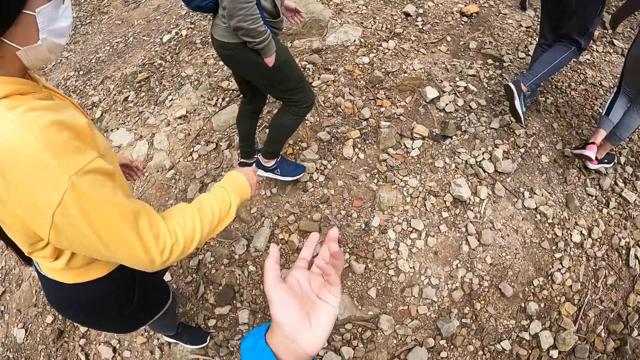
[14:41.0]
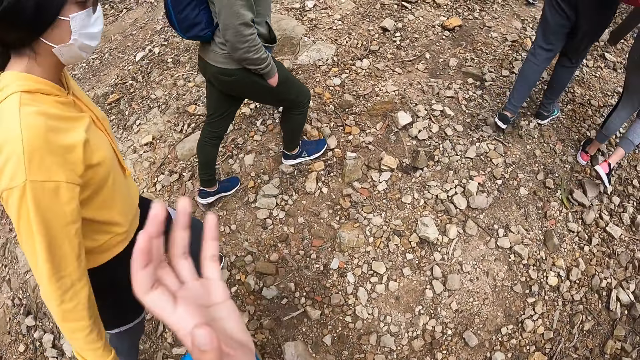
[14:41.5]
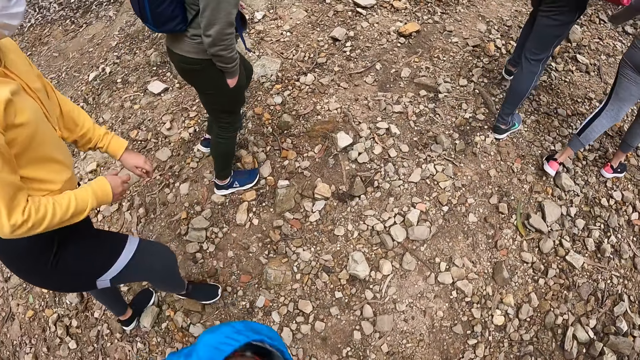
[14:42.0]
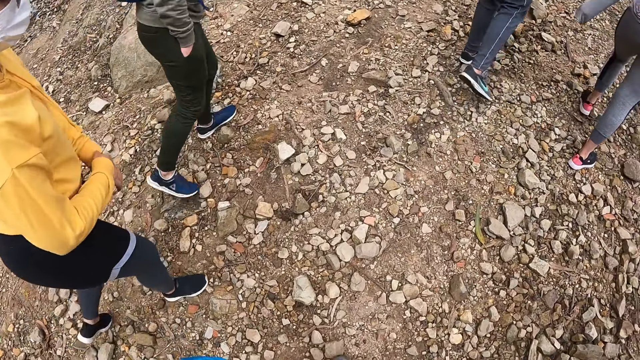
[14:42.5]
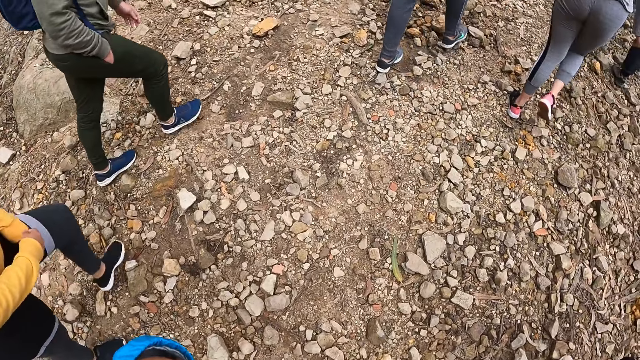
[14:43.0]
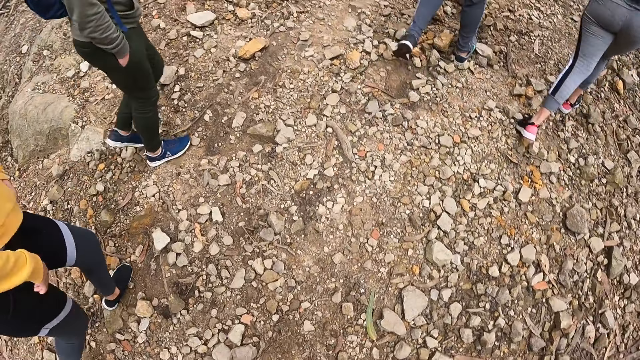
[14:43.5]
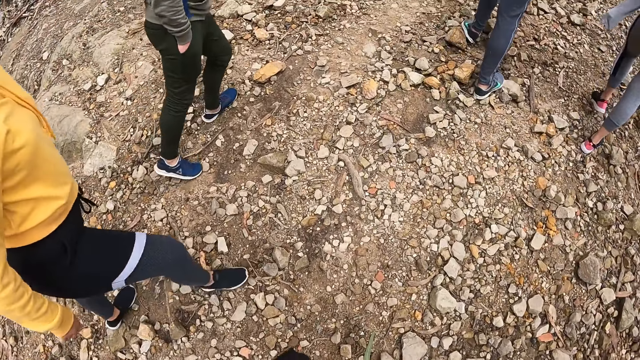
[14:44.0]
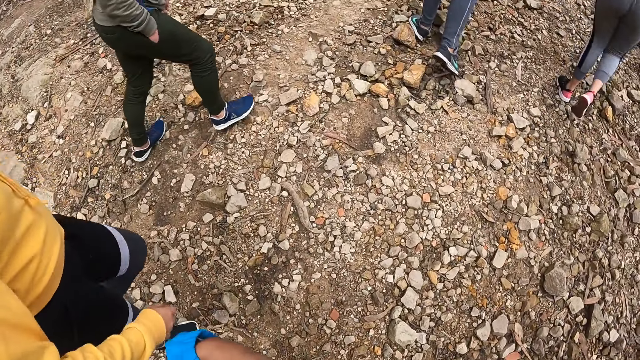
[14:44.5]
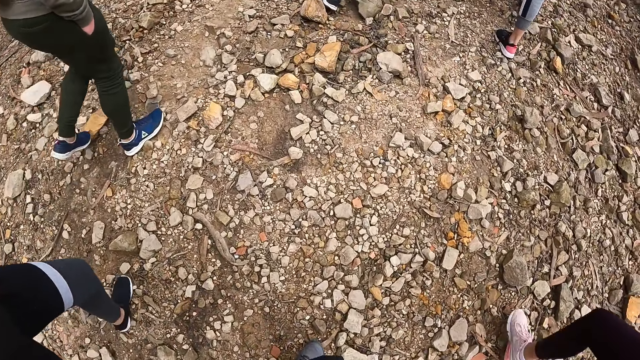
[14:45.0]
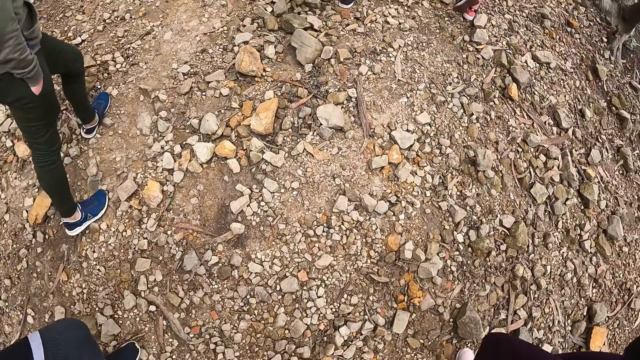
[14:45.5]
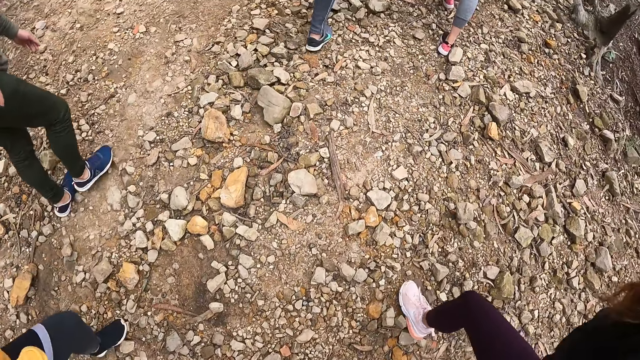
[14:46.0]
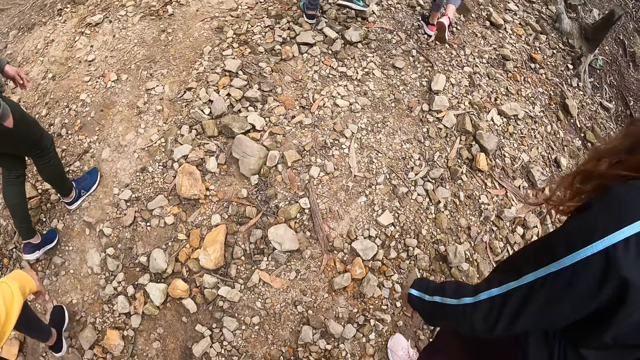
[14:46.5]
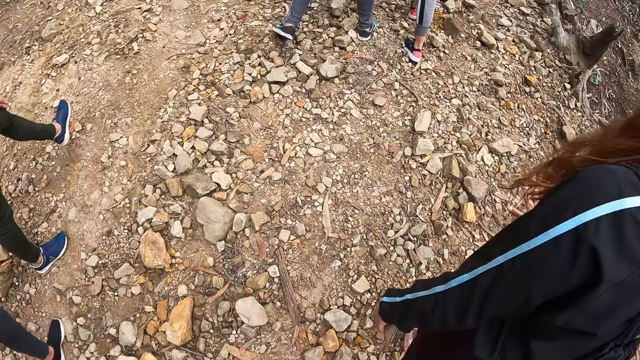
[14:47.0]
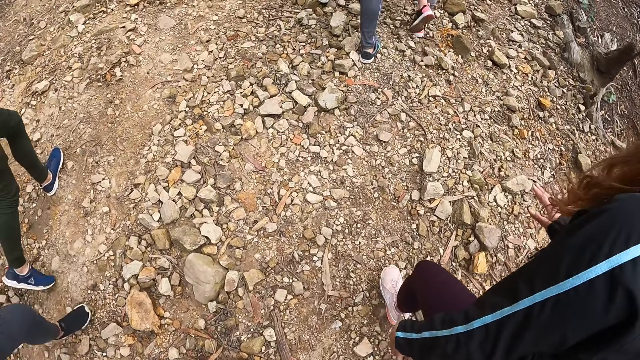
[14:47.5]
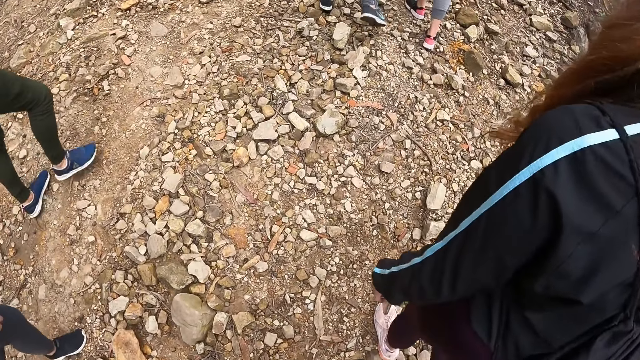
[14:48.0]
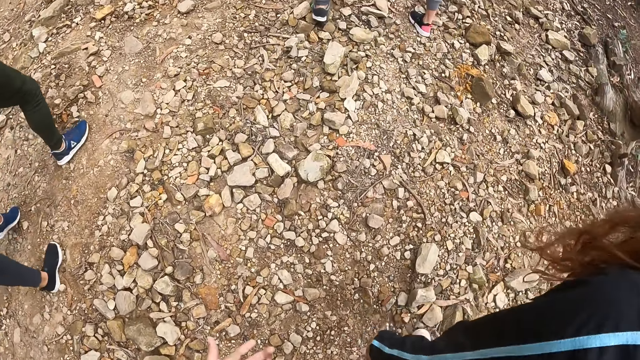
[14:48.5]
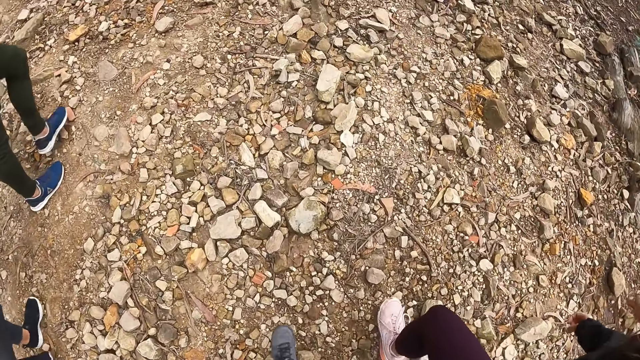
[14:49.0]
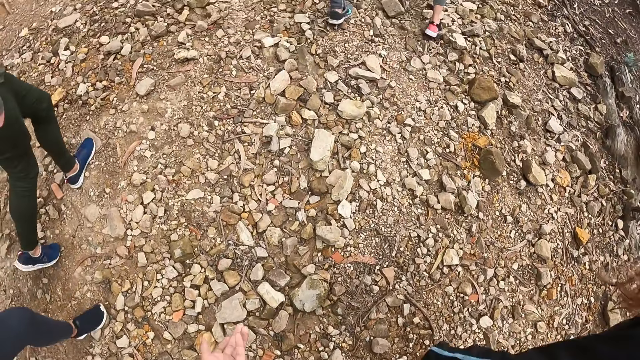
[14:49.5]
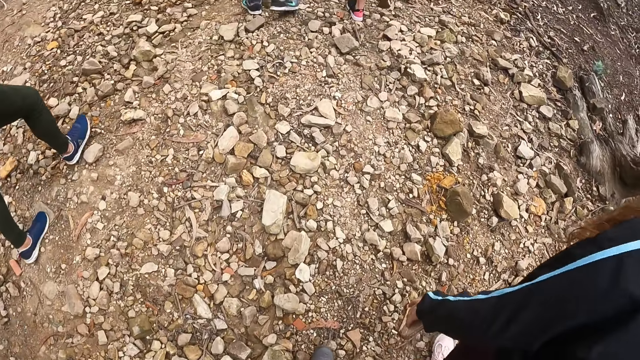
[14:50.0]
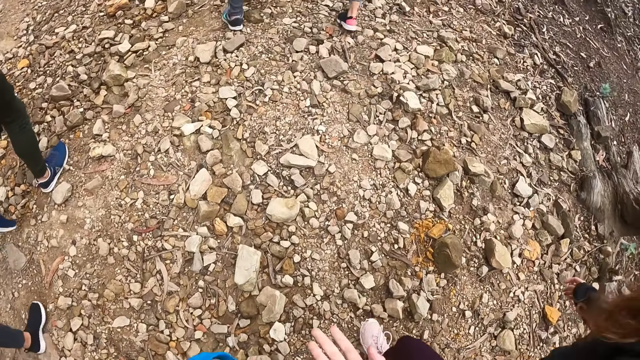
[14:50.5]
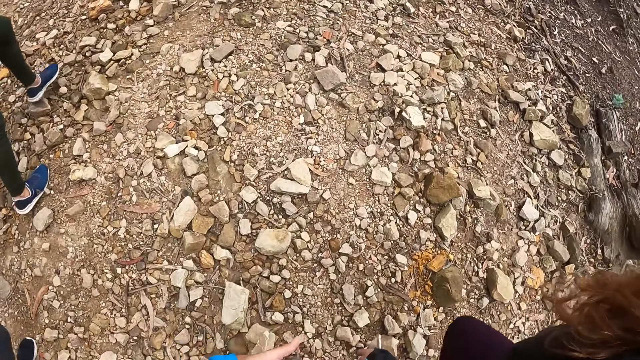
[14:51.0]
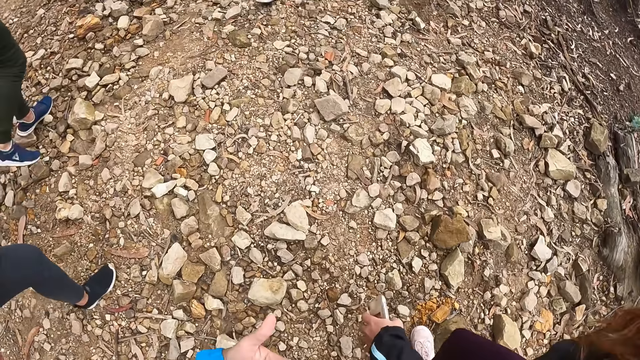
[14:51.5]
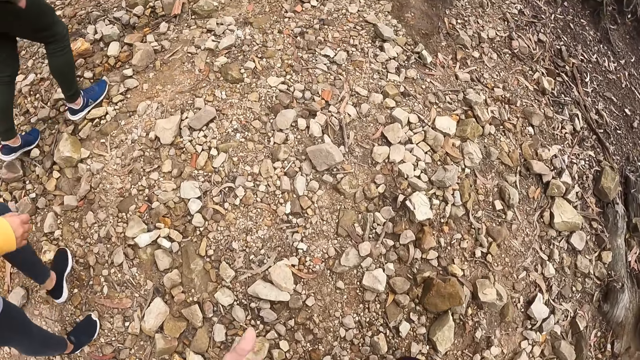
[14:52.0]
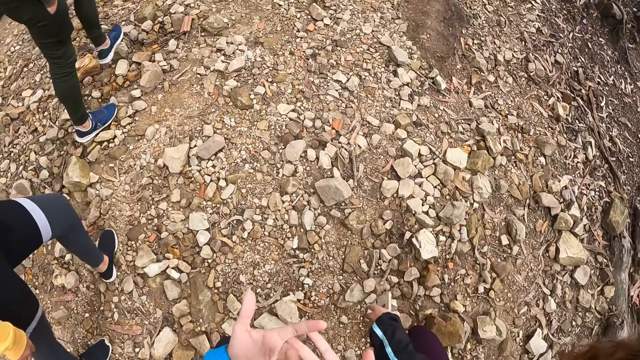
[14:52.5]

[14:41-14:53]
A woman walks along the path. The camera wearer dialogues with a lady. They walk up the hill. Another lady walks up the hill. The camera wearer interacts with another woman. They interact with the first woman. They interact with a man.

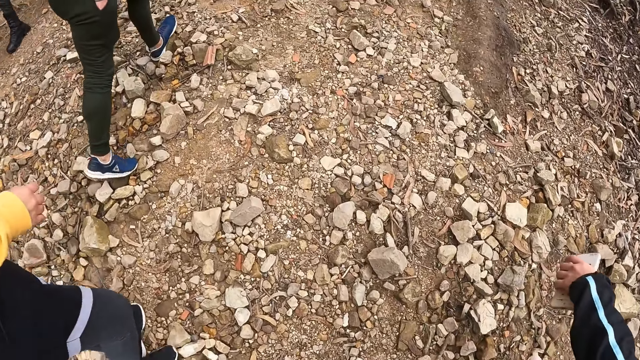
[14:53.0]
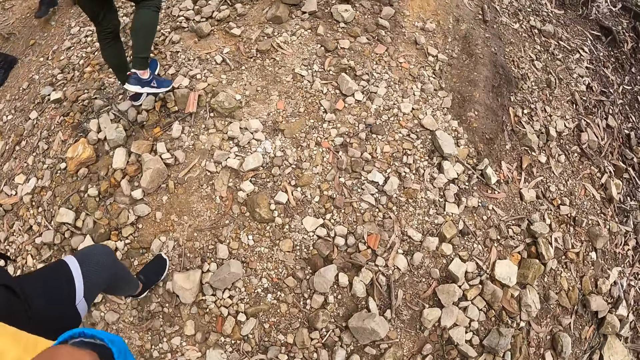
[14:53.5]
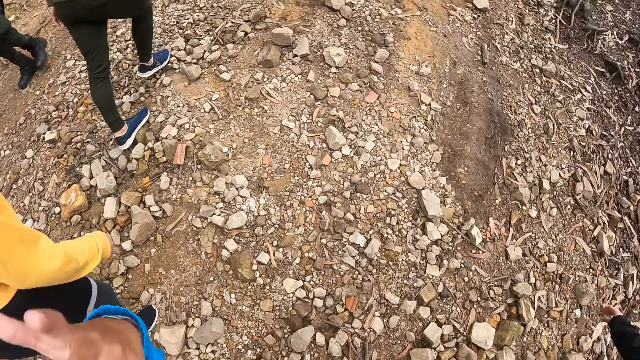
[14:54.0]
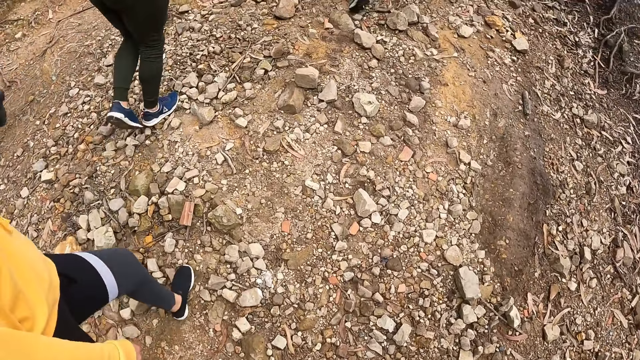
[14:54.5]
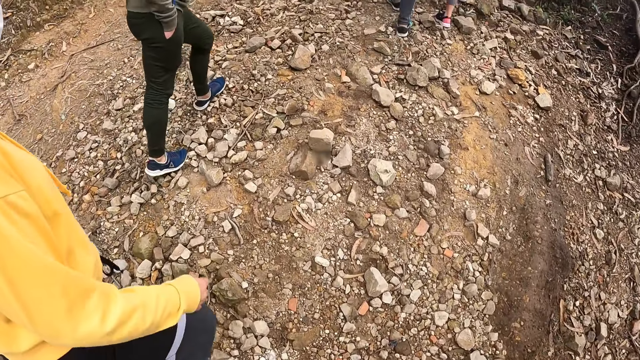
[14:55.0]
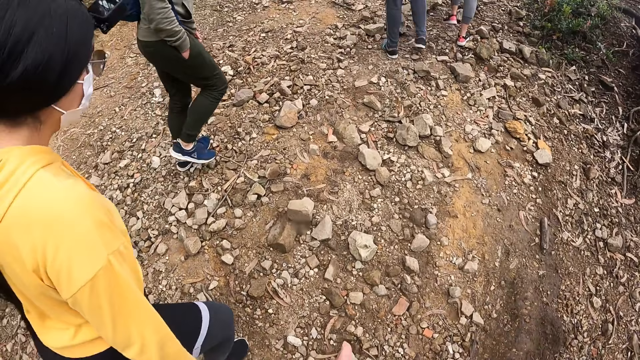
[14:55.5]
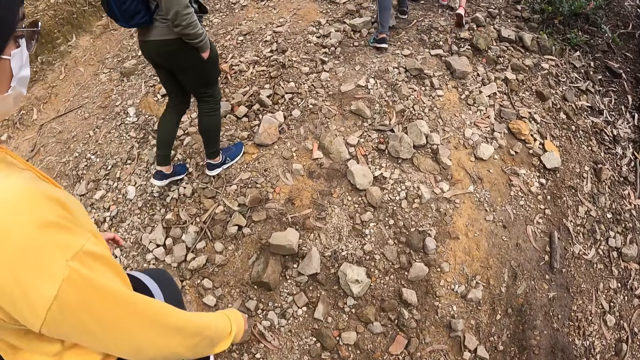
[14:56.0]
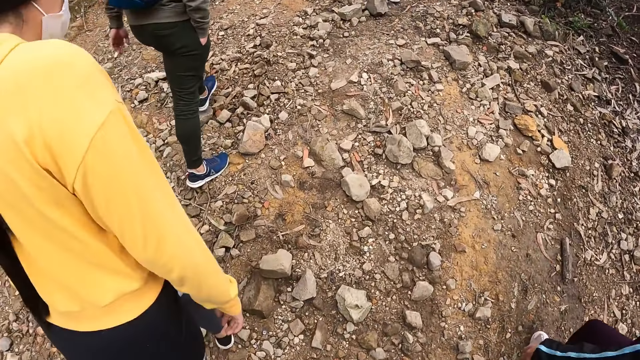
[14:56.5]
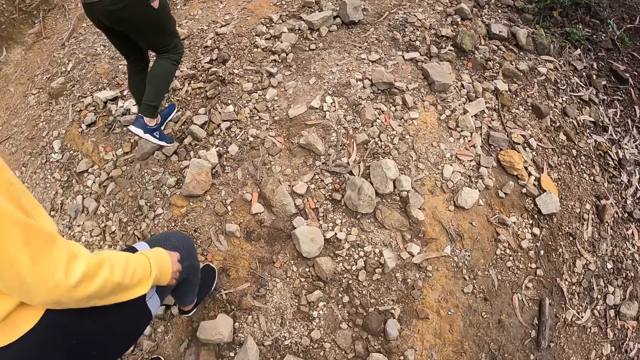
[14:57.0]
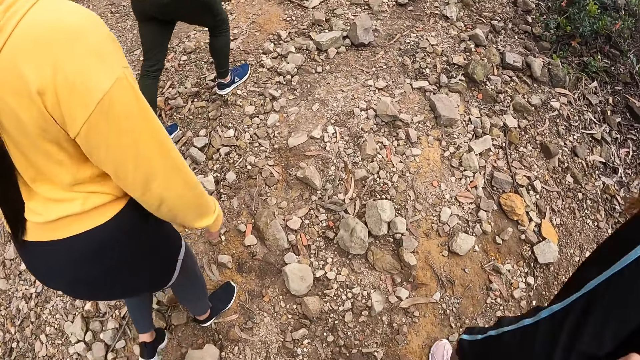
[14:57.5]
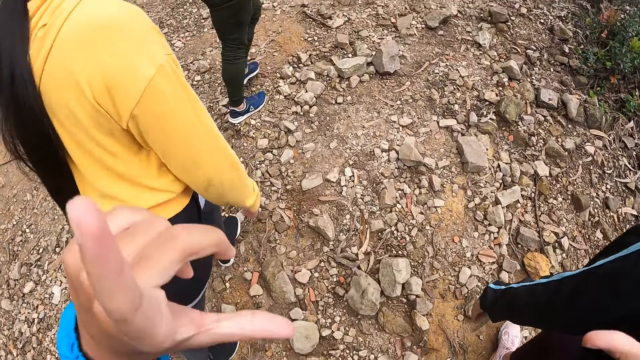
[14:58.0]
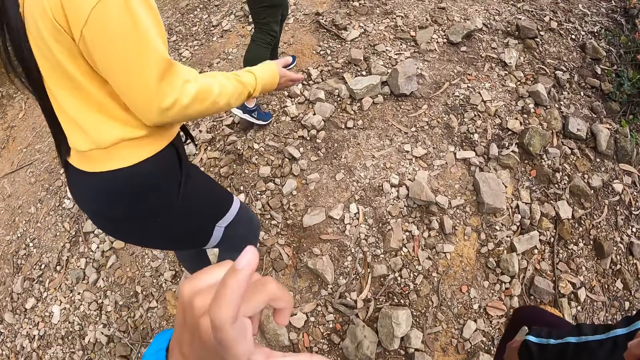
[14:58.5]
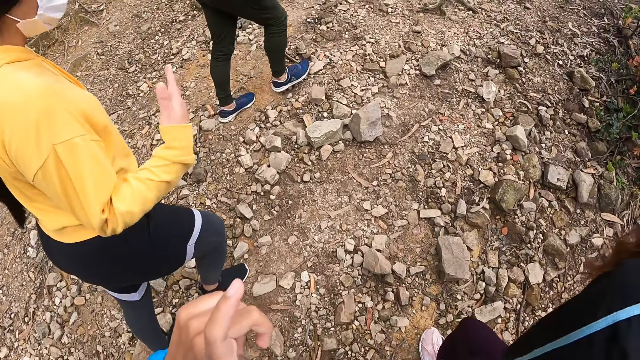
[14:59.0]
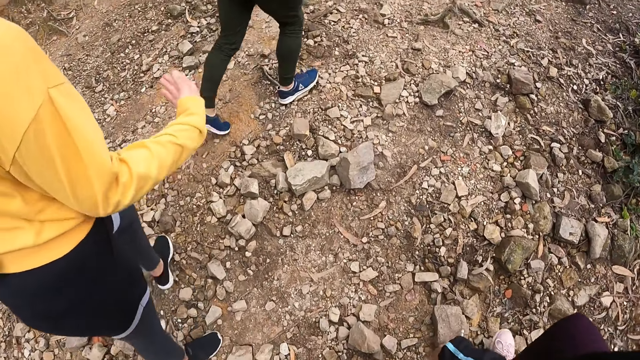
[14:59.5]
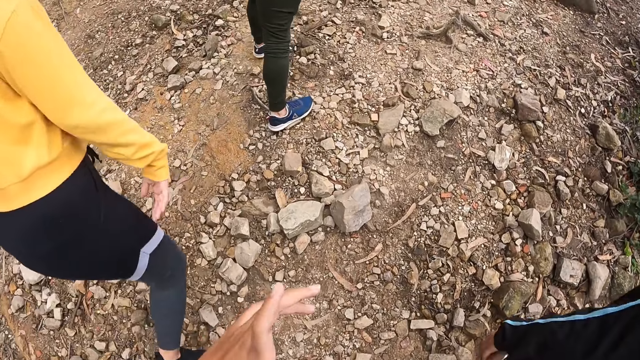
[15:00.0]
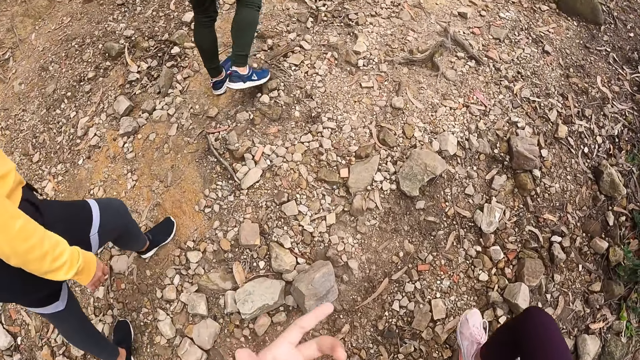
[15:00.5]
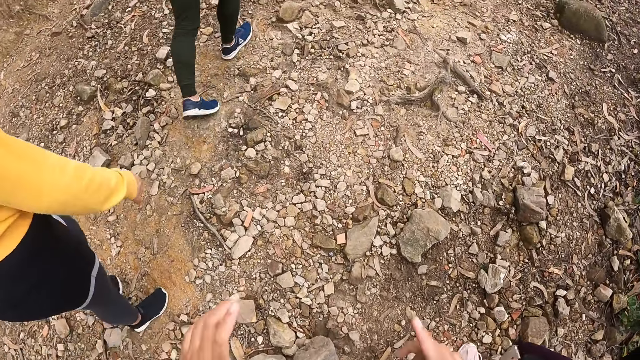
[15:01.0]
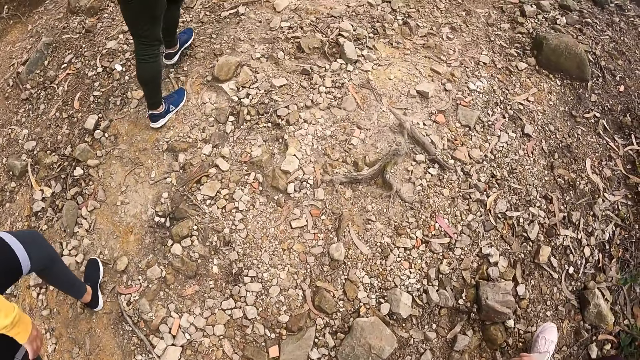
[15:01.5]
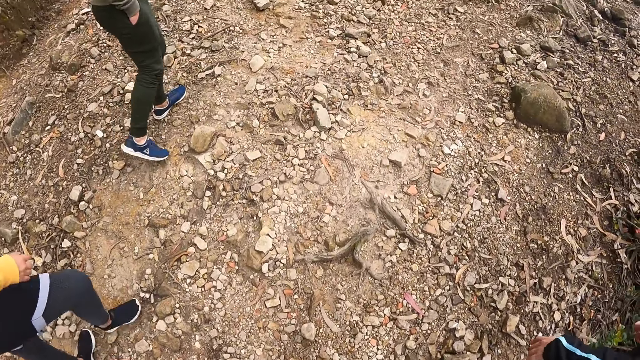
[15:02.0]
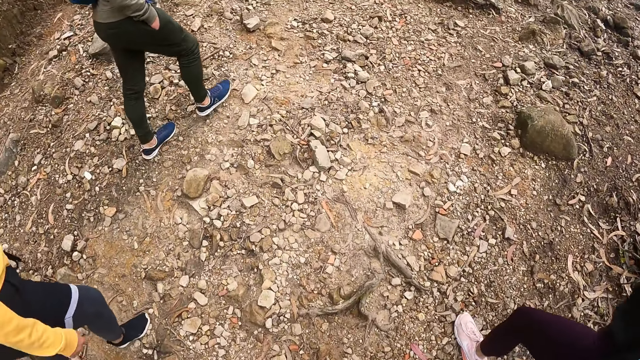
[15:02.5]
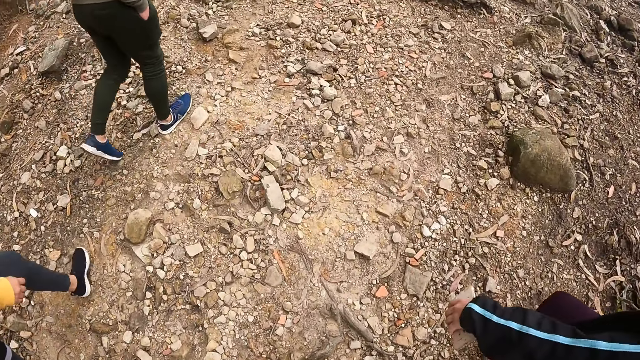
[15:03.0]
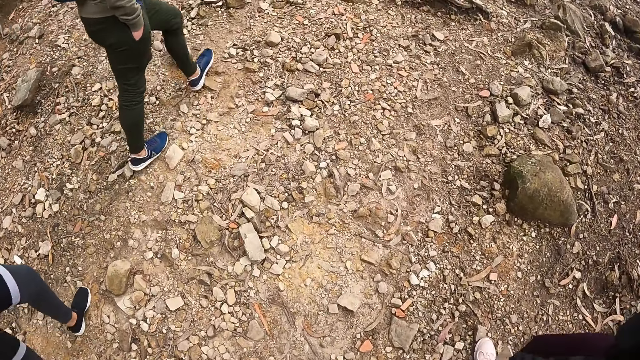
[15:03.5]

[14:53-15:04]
A lady walks up the hill. The camera wearer walks up the hill. They dialogue with the lady.
